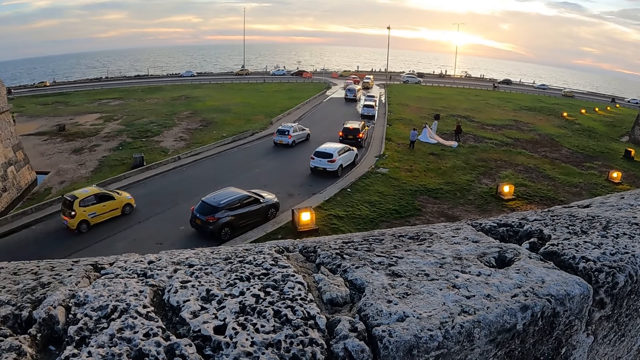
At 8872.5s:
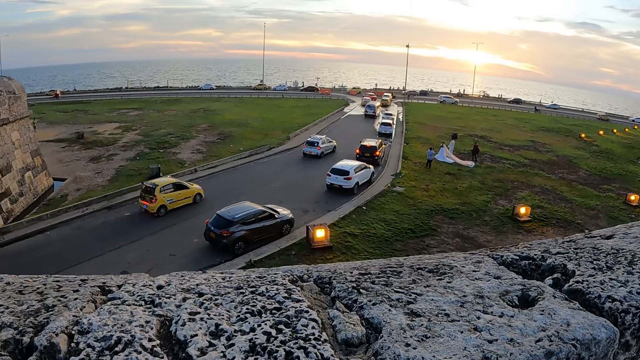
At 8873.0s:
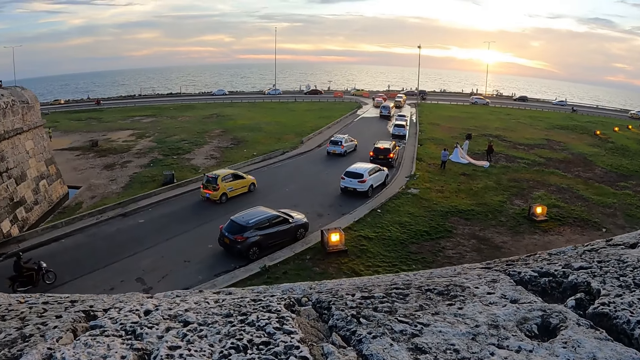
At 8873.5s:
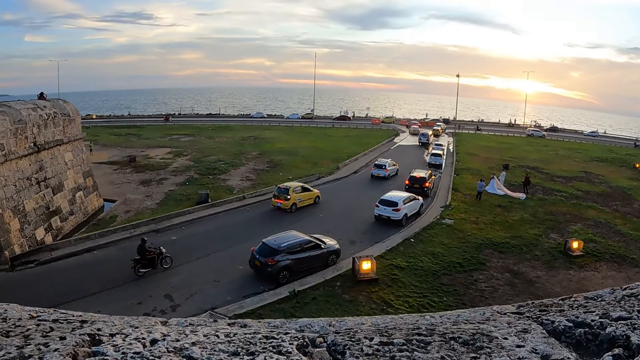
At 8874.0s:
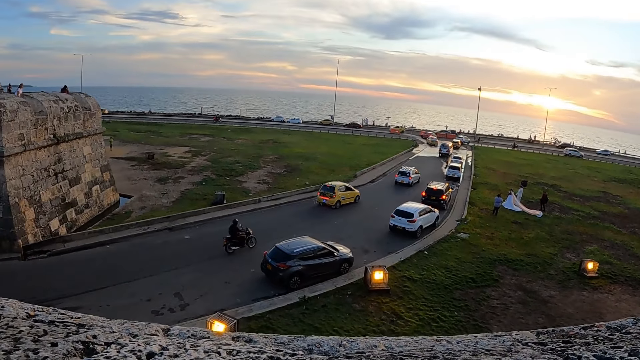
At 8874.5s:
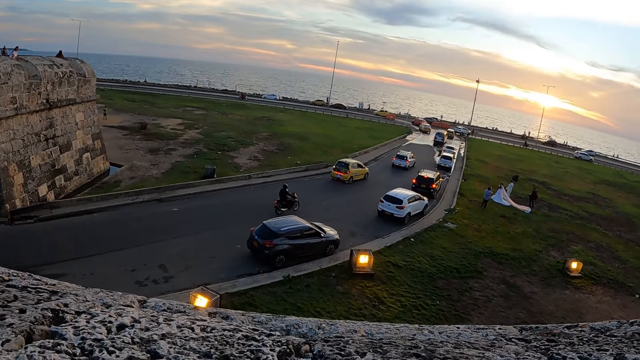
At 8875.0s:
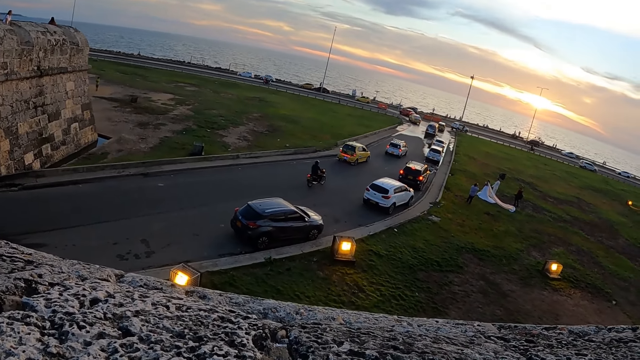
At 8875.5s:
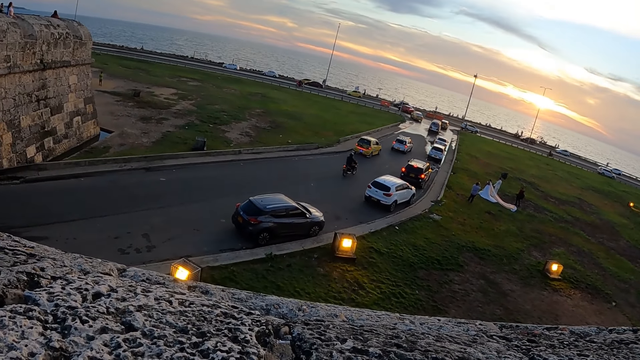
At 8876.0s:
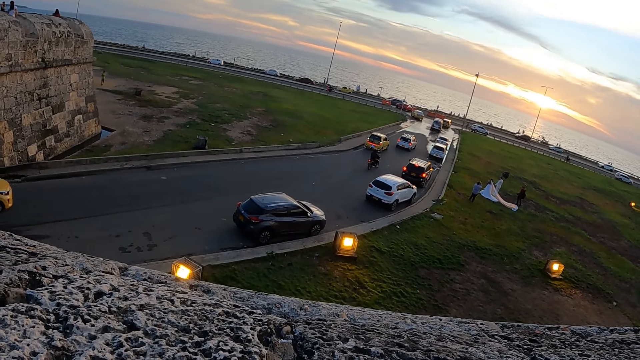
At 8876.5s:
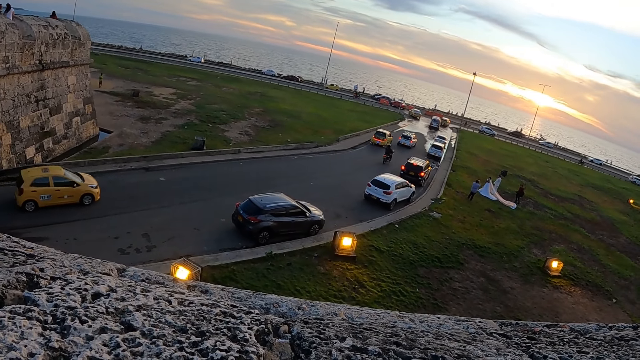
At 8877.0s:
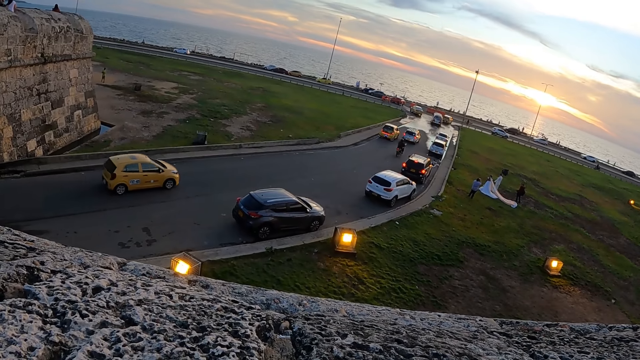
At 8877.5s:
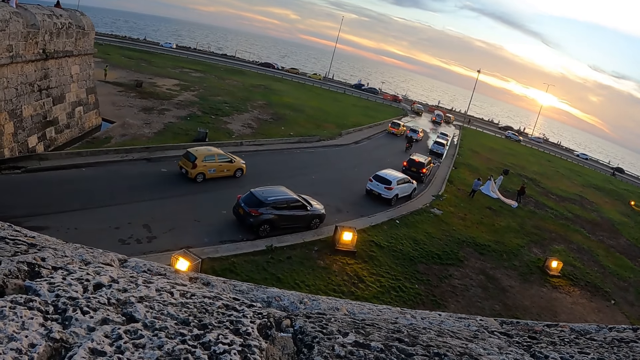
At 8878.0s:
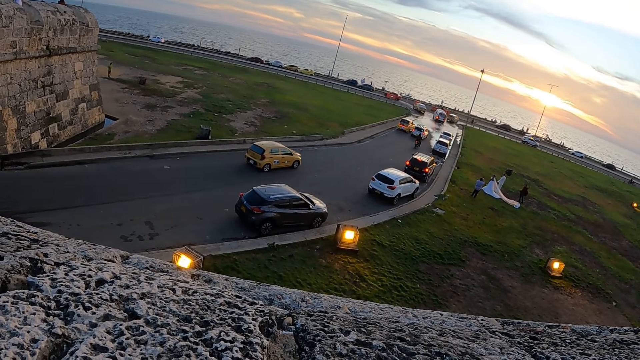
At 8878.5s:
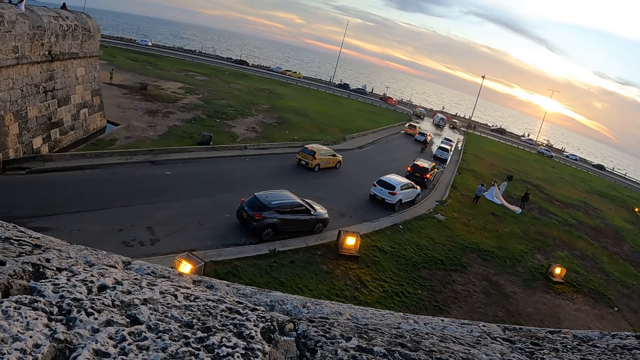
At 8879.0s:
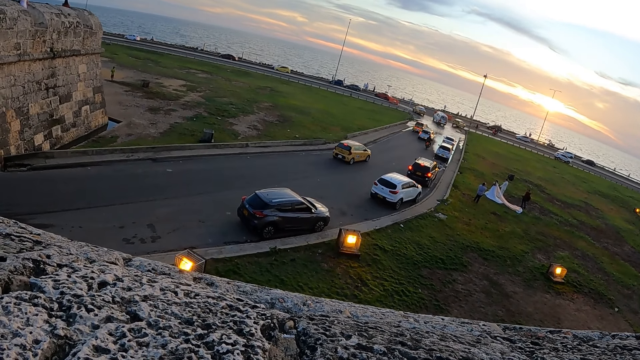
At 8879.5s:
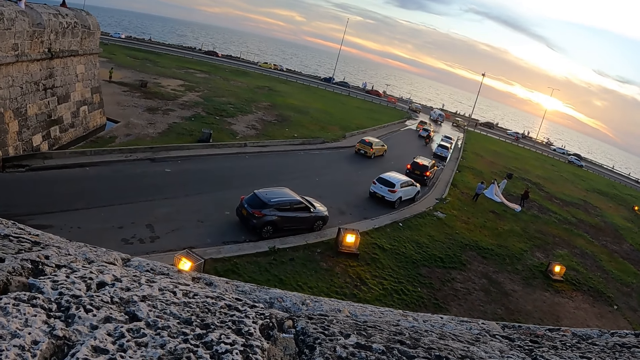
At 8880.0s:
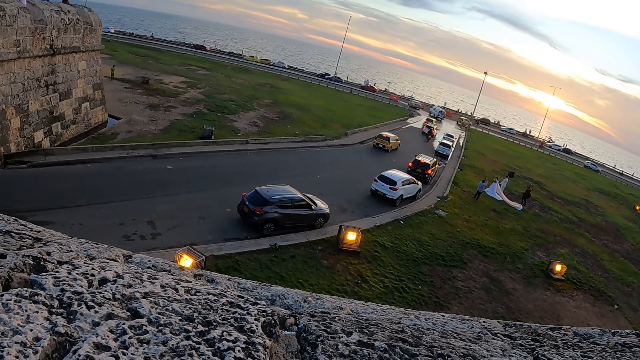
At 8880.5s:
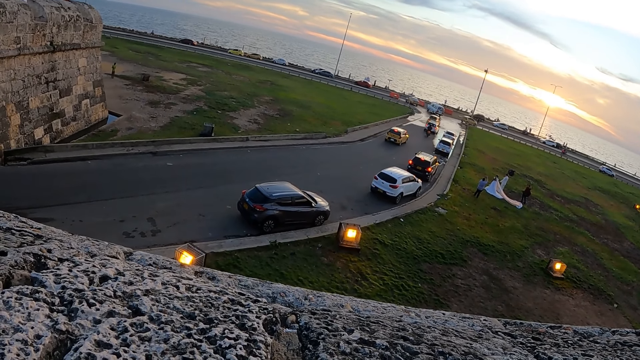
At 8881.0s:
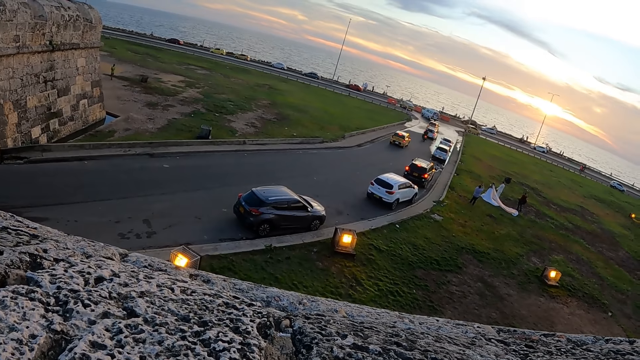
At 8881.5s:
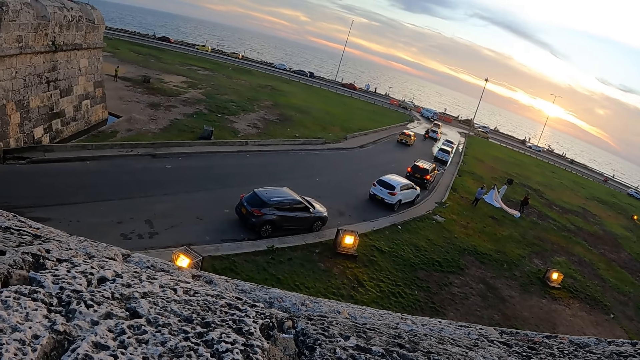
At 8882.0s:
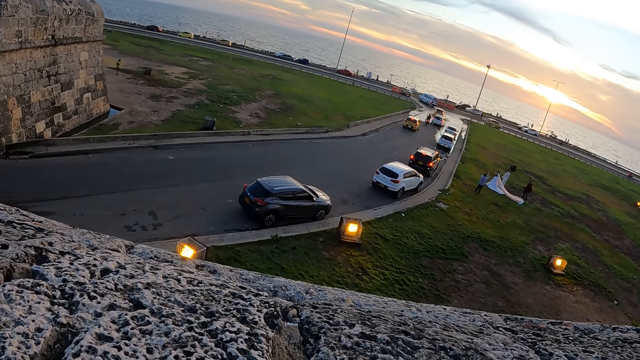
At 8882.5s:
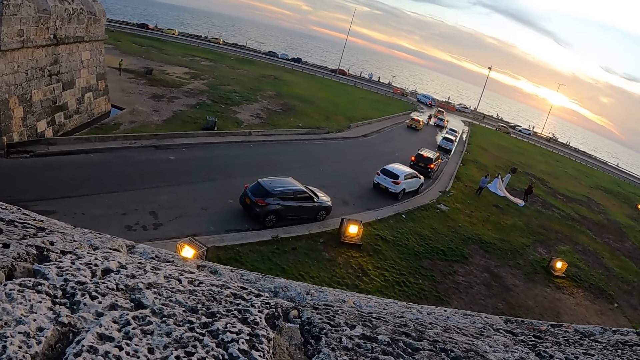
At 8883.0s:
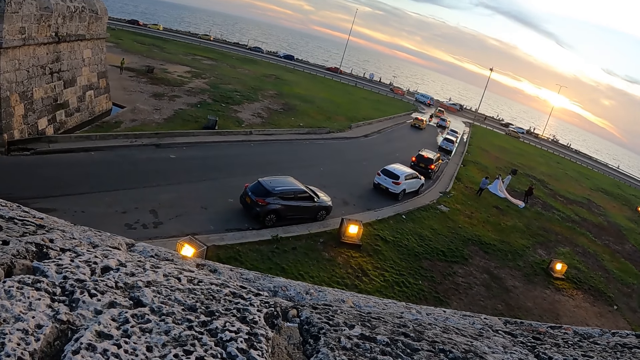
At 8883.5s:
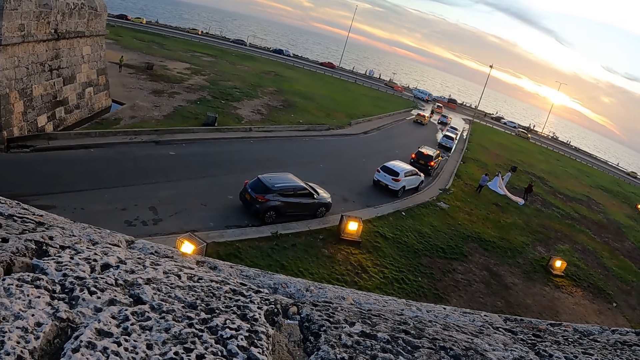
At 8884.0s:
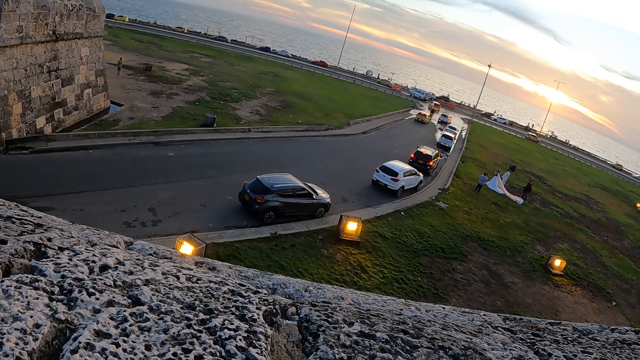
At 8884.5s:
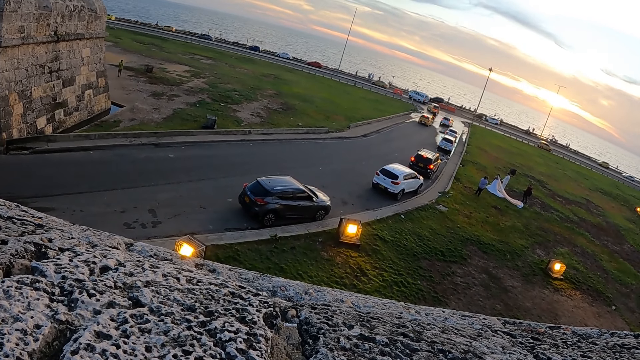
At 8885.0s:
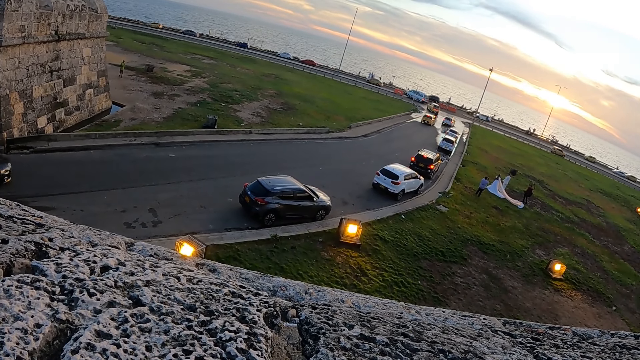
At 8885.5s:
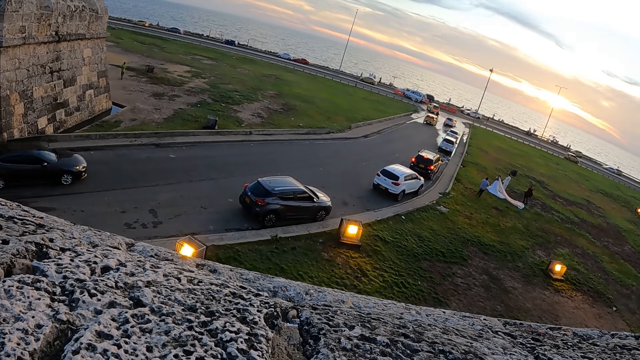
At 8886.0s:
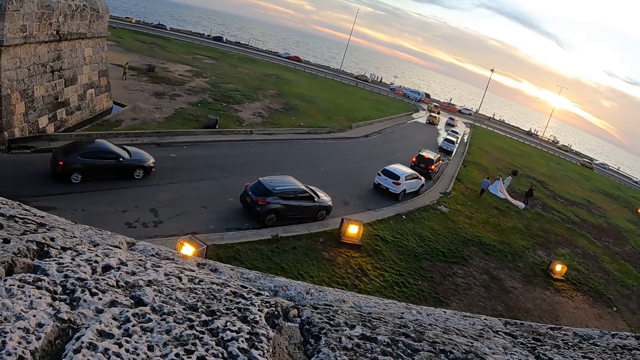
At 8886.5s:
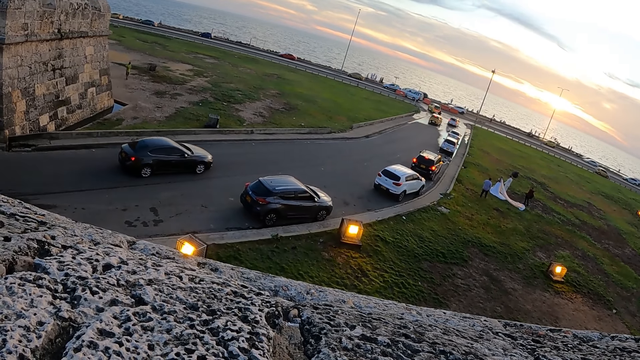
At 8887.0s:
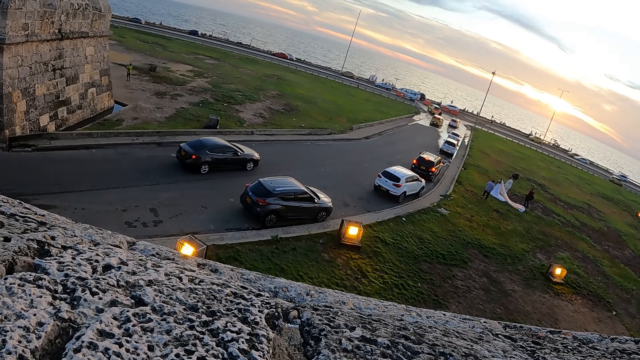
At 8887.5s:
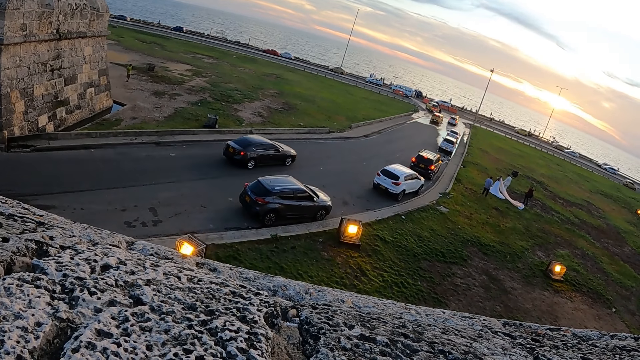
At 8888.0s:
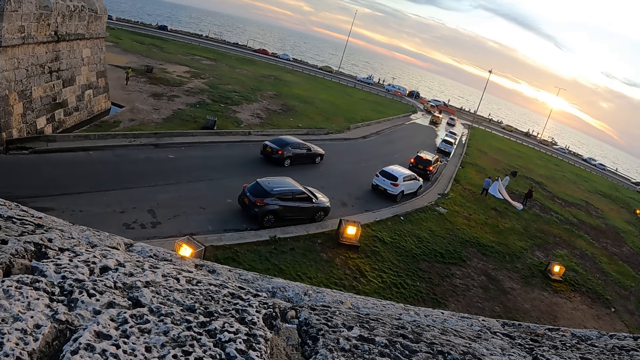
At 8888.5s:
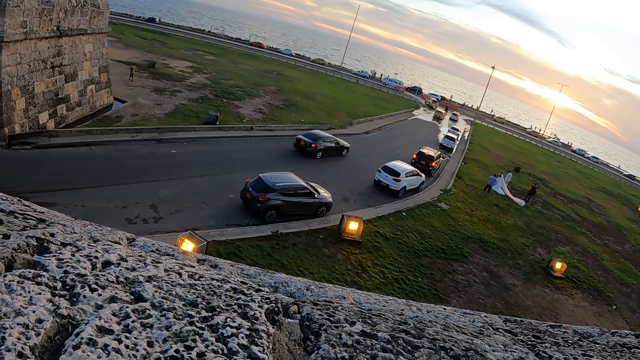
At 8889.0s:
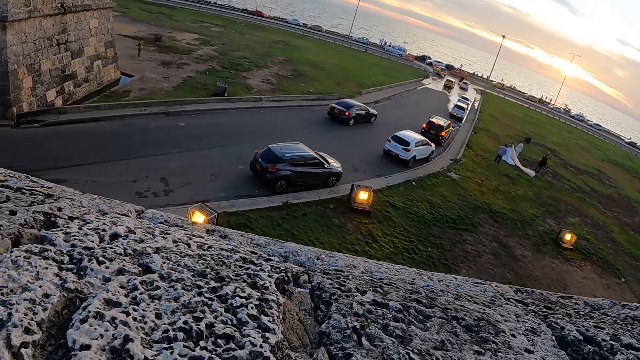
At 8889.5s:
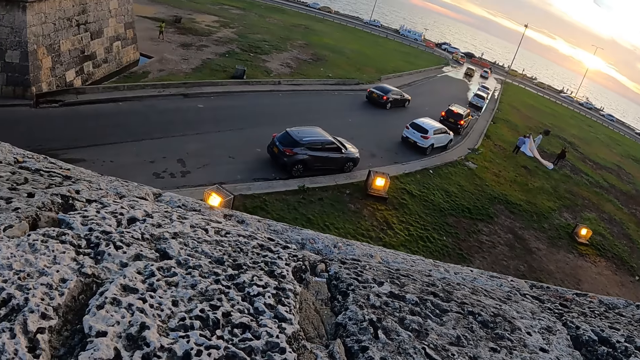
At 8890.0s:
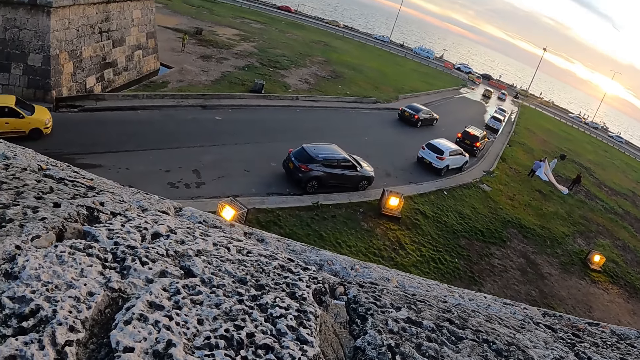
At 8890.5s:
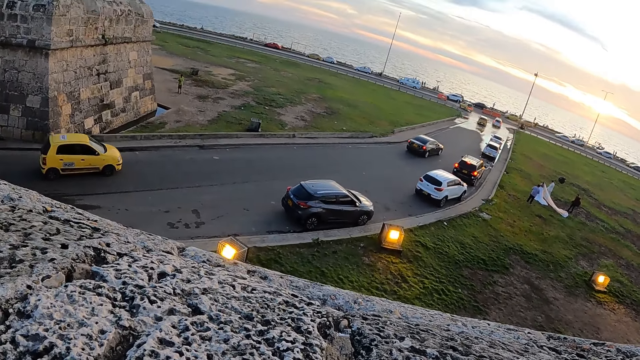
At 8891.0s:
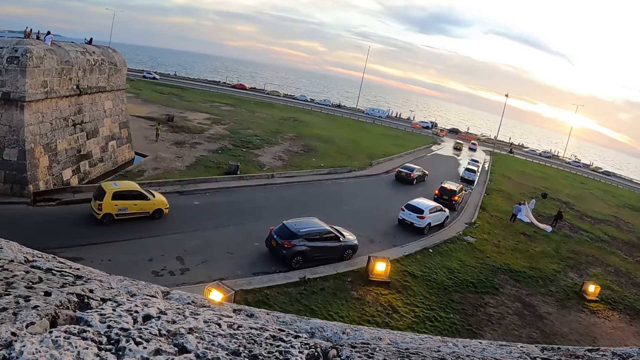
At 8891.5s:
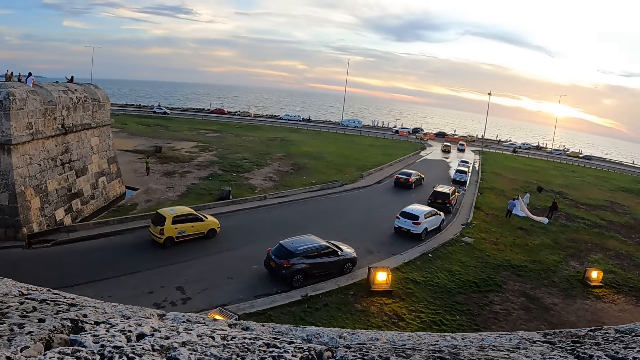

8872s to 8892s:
A person rides the motorcycle. Another person walks to a third person.
